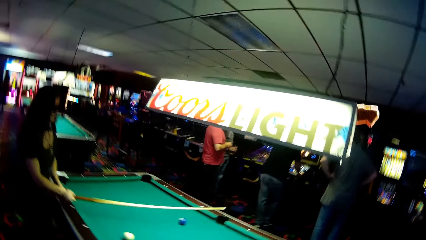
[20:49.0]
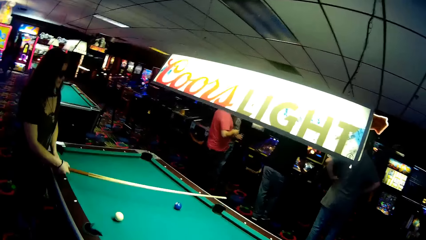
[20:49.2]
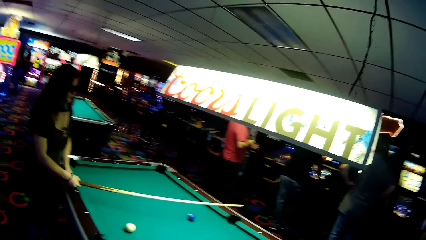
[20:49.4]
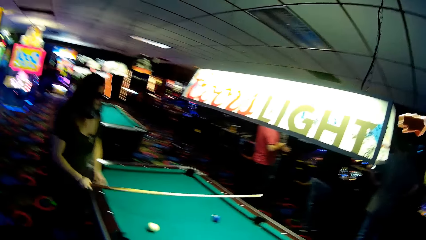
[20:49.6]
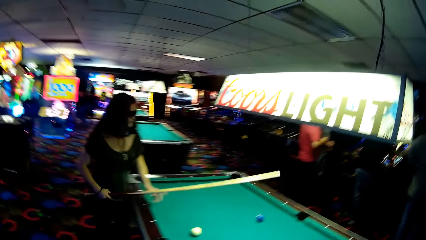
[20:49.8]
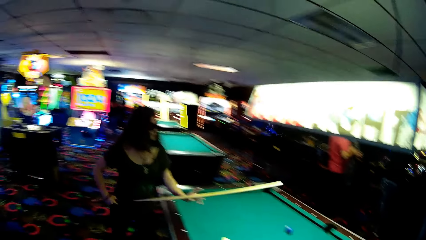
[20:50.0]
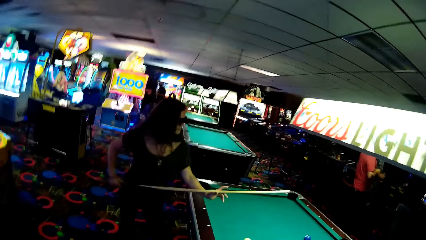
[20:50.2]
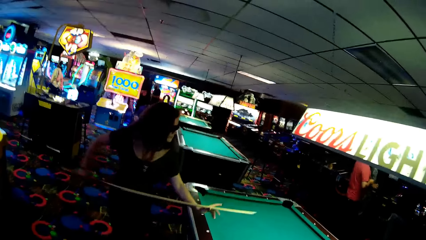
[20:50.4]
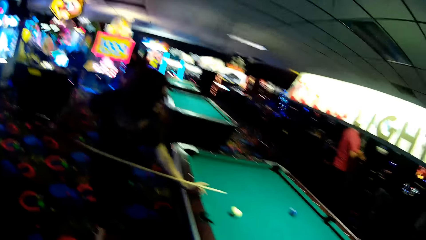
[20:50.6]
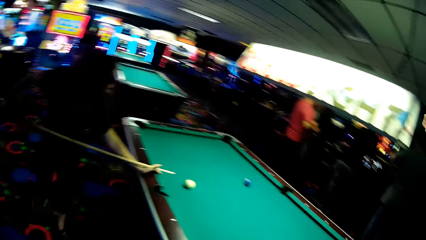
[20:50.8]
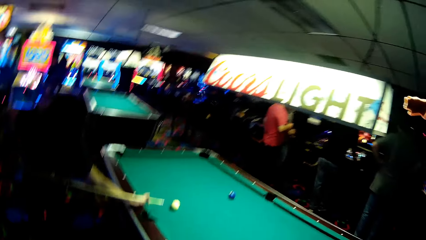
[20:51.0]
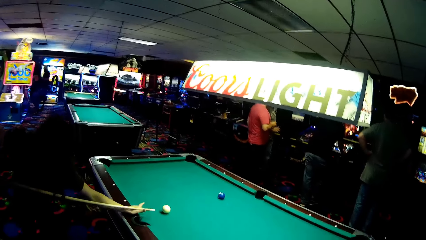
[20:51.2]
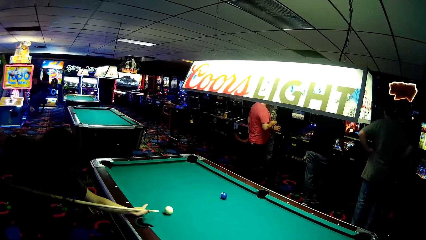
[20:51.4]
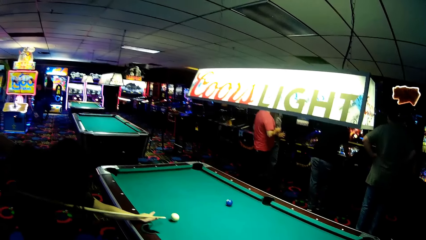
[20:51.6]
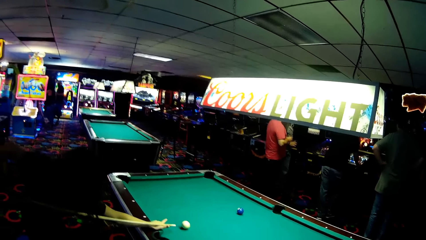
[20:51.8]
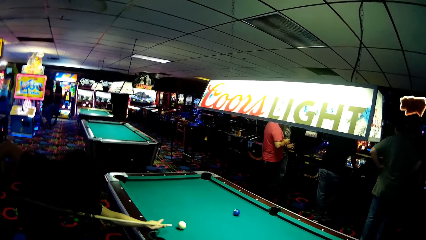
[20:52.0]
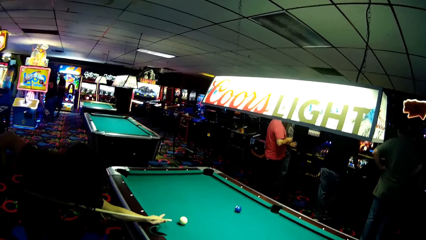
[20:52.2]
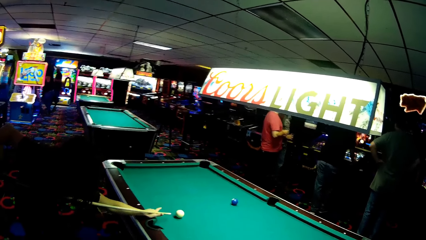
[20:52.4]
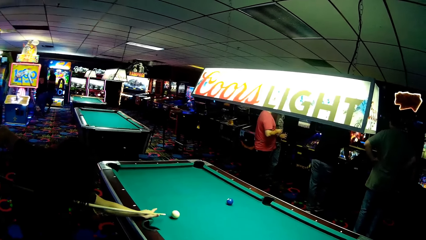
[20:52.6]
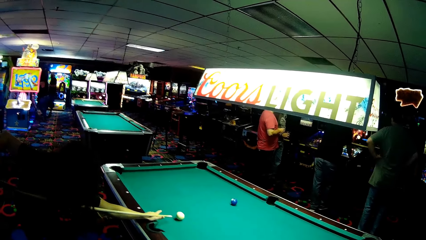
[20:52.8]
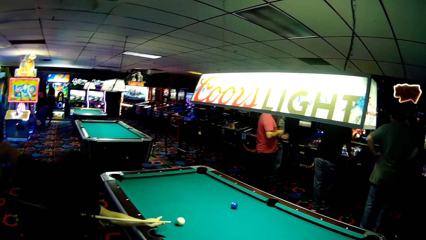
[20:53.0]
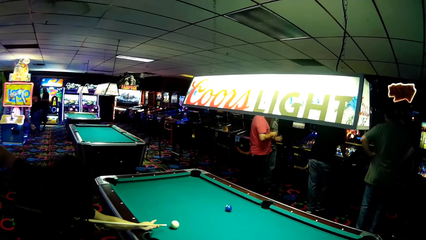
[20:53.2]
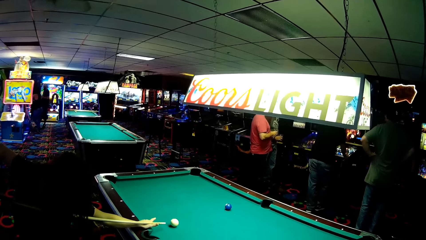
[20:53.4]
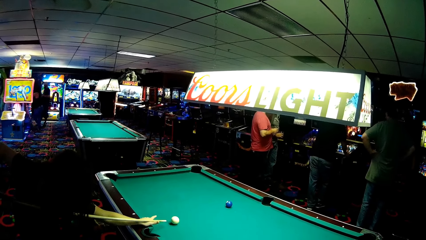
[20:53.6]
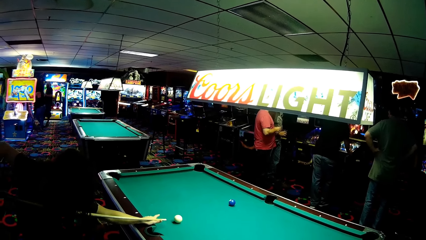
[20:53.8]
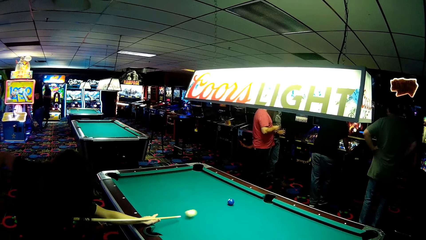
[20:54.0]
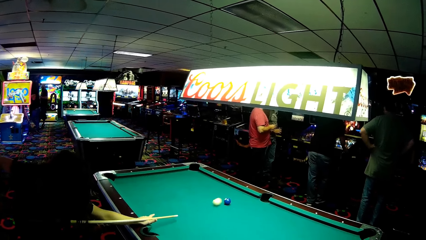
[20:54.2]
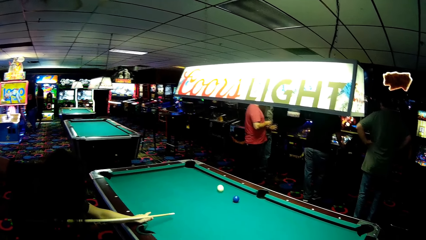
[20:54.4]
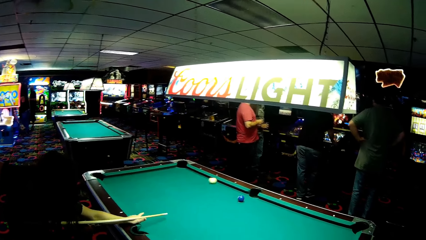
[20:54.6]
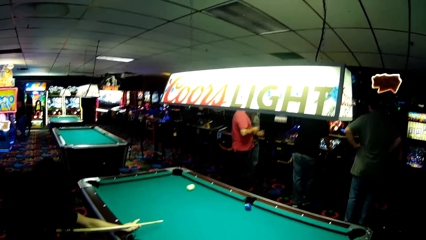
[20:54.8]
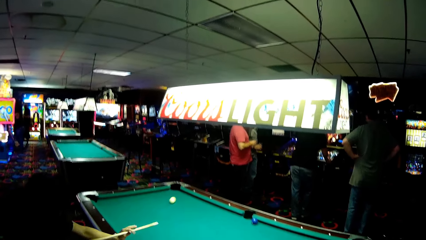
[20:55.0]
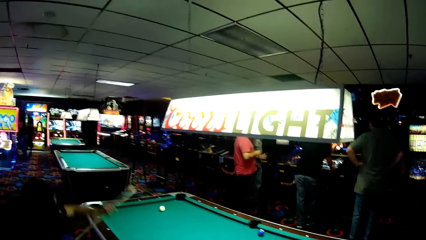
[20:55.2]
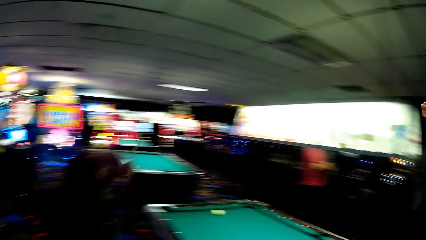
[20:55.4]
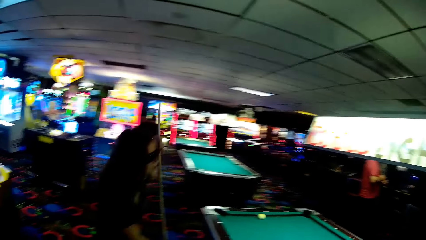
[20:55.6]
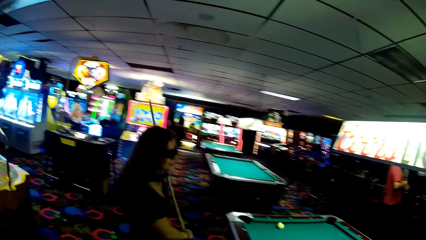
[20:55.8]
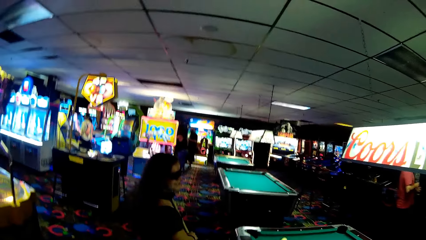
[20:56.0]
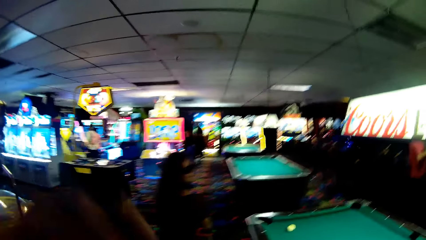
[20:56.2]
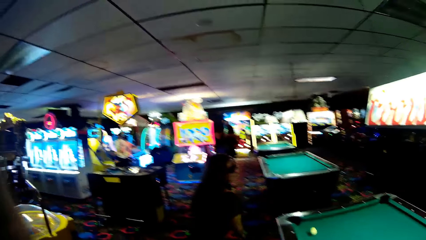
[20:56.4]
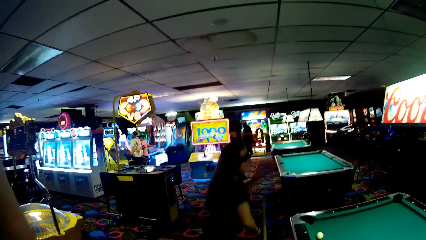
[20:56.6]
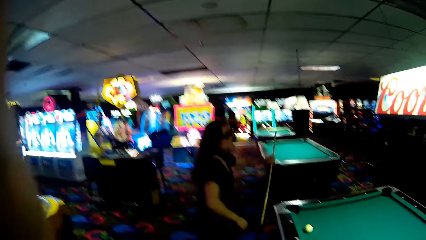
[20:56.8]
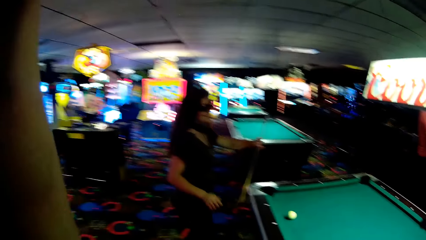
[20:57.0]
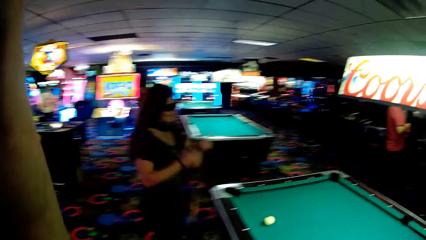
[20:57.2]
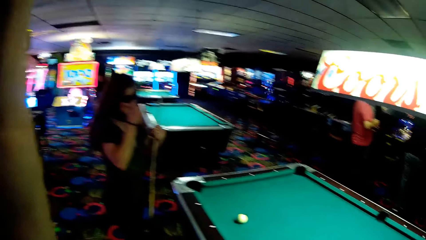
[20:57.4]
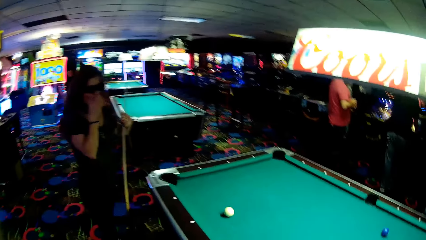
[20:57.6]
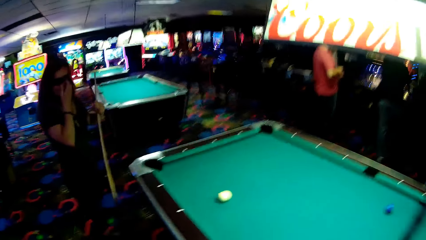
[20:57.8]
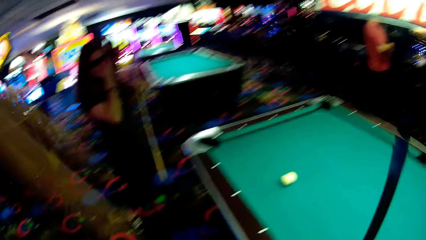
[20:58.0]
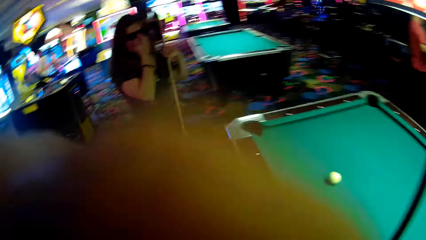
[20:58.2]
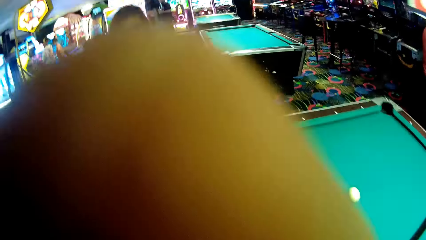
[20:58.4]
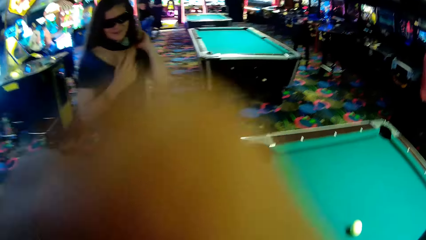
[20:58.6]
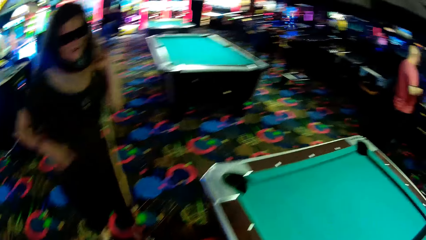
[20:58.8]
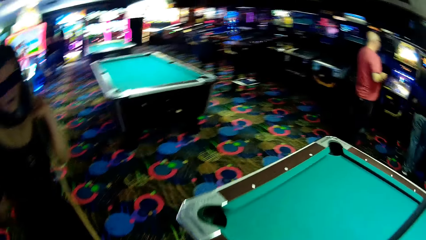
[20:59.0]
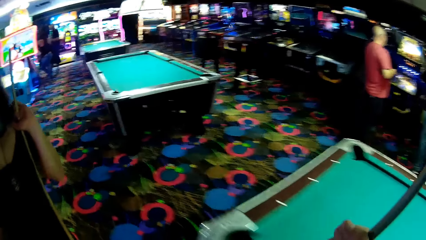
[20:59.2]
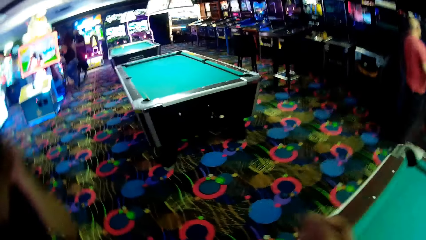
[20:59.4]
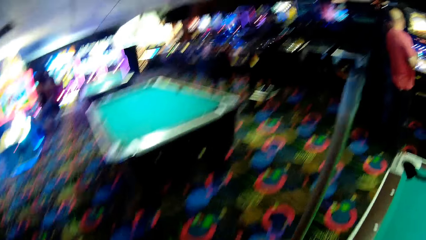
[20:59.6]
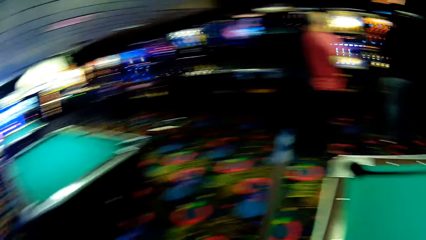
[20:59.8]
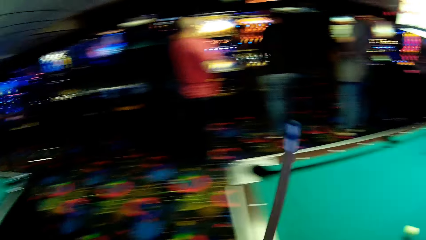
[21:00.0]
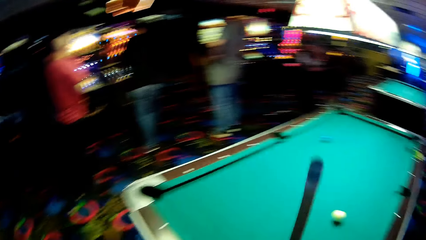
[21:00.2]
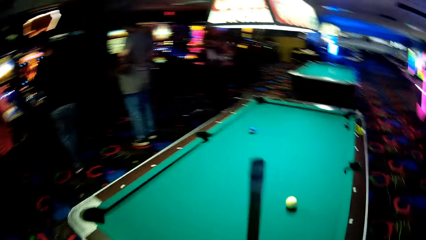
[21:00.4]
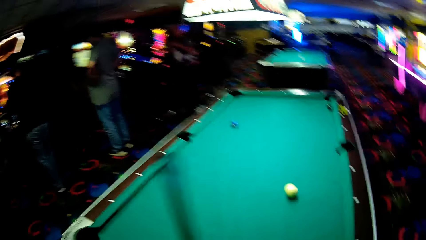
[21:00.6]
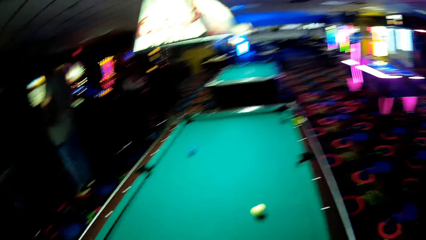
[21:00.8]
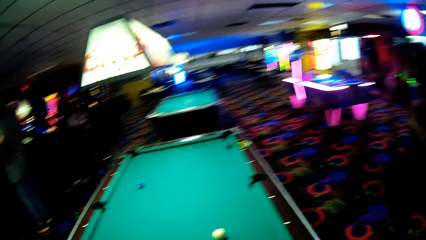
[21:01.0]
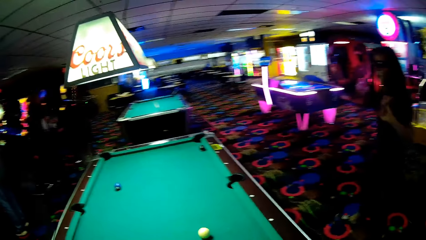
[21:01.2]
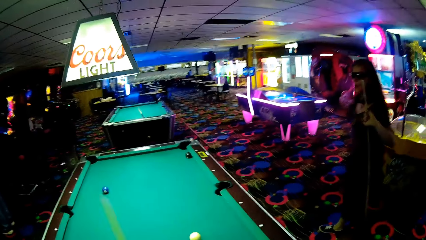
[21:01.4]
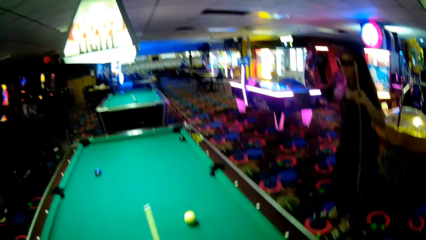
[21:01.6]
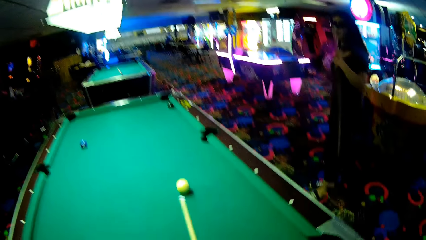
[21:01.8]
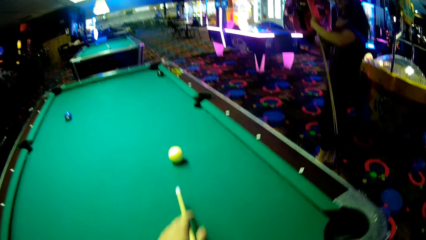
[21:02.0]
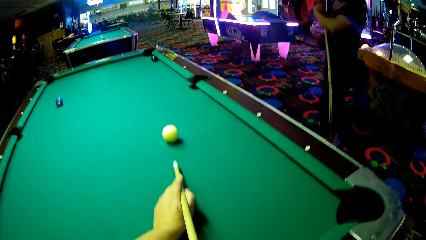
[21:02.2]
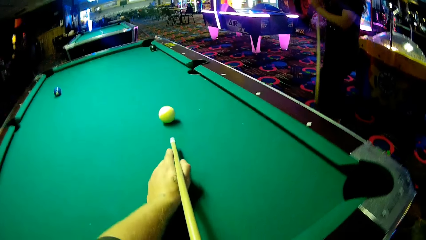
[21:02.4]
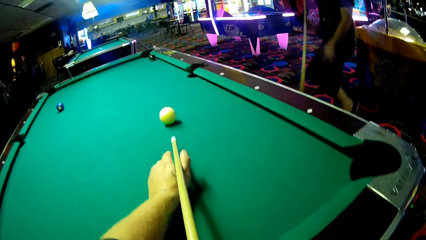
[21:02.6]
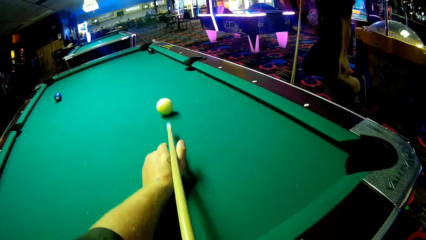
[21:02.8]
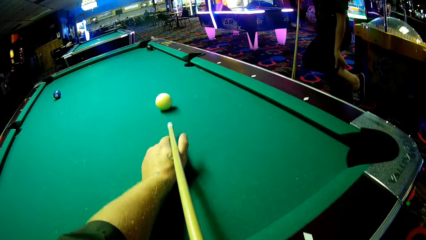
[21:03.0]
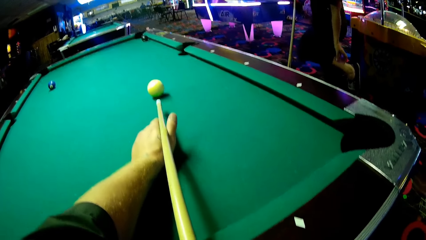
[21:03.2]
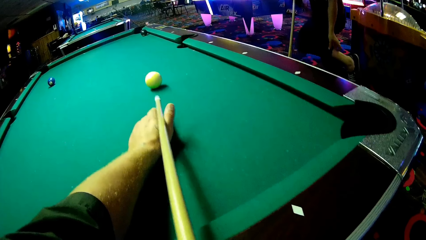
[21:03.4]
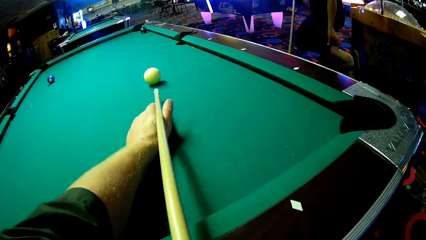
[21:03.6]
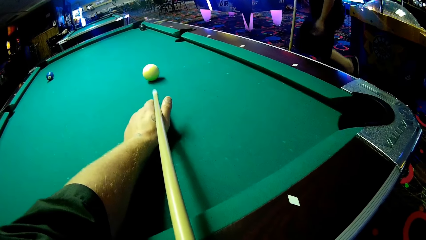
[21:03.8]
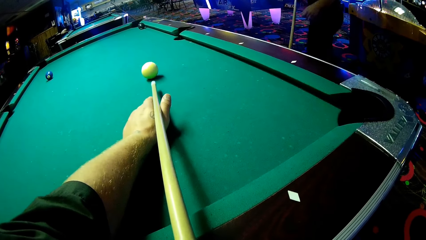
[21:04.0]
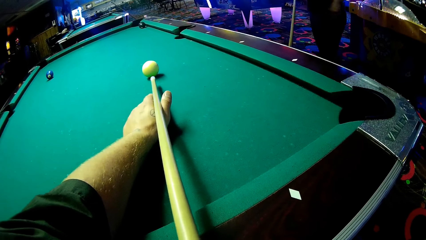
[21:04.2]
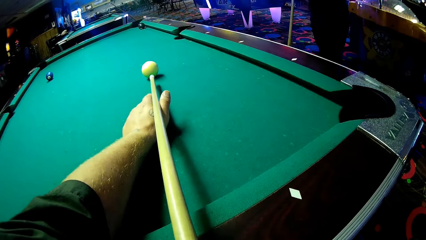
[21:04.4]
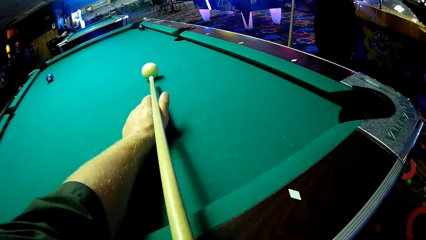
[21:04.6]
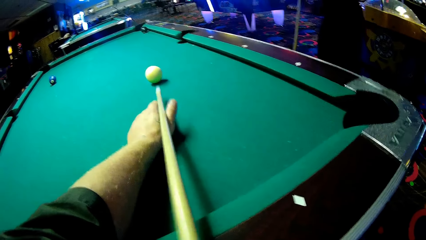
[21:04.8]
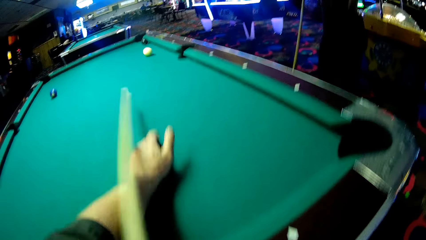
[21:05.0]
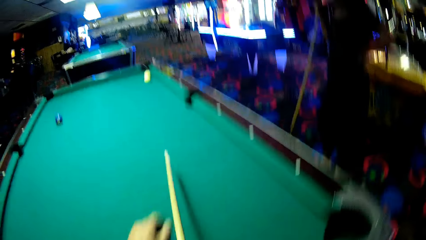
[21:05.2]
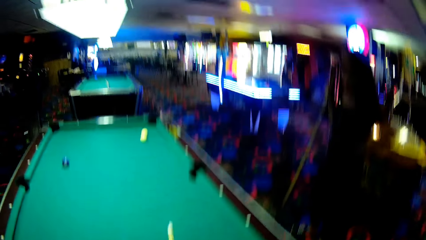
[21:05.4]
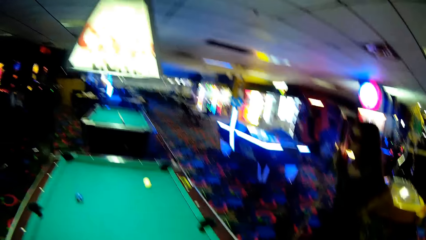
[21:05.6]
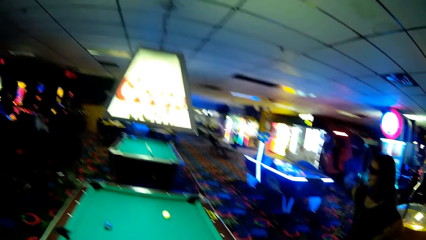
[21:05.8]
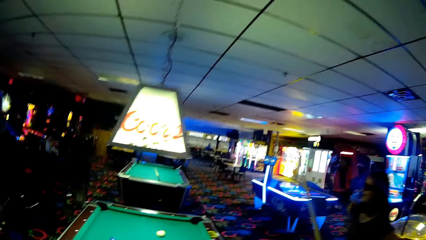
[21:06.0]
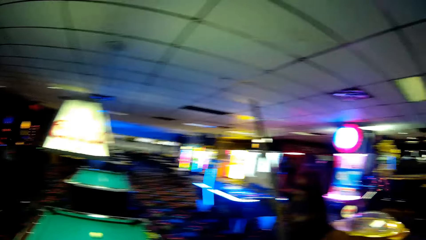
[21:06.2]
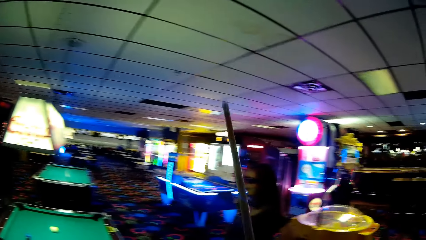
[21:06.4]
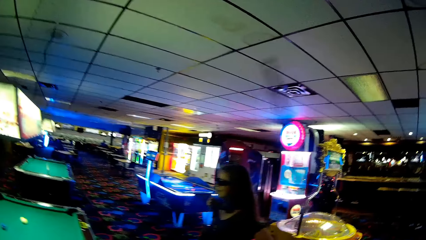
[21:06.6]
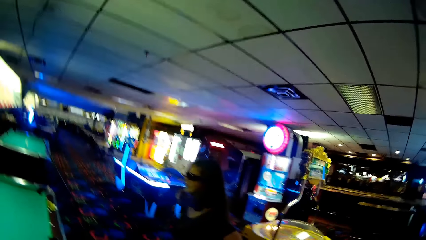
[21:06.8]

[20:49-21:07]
A woman strikes a billiards ball. The woman holds a billiards stick. The camera wearer walks with the billiards stick. They walk around the pool table. They hold the billiards stick in position and strike the billiards ball into the pool rail.
